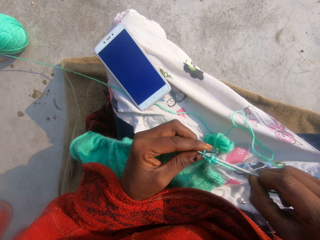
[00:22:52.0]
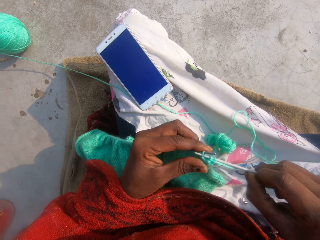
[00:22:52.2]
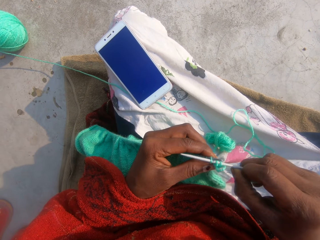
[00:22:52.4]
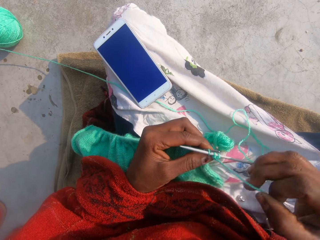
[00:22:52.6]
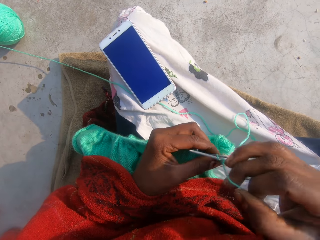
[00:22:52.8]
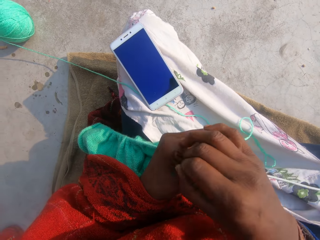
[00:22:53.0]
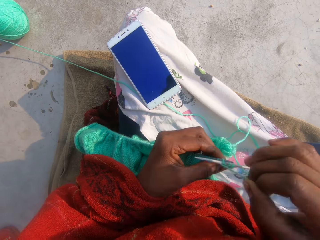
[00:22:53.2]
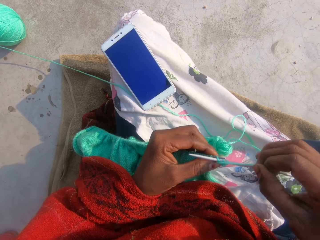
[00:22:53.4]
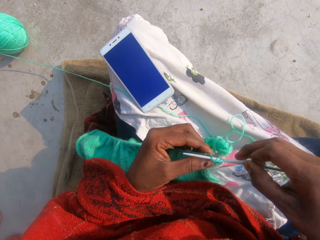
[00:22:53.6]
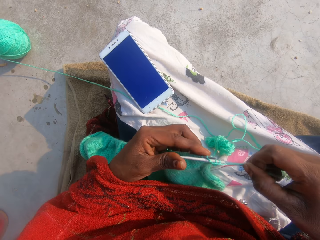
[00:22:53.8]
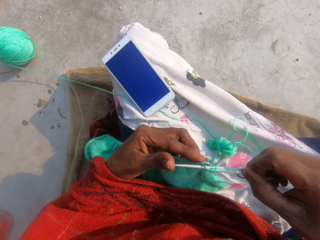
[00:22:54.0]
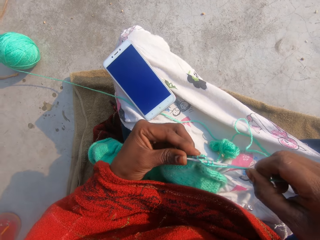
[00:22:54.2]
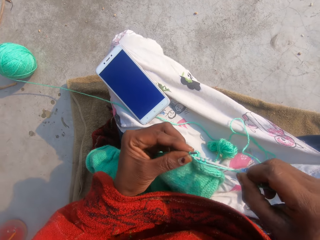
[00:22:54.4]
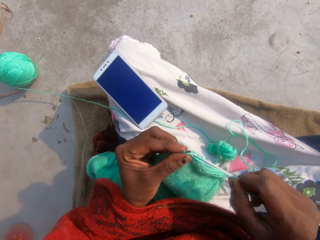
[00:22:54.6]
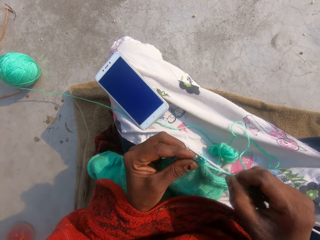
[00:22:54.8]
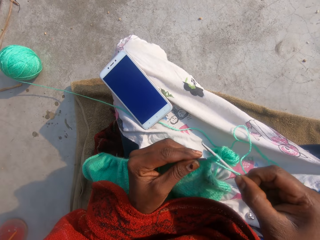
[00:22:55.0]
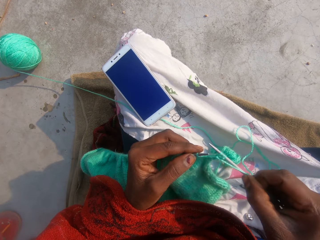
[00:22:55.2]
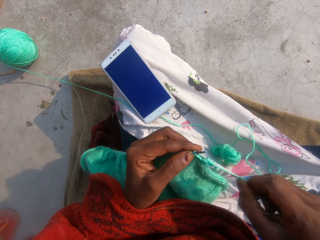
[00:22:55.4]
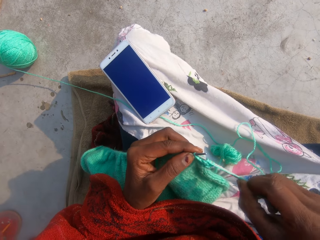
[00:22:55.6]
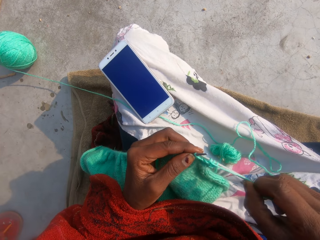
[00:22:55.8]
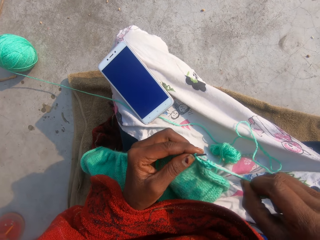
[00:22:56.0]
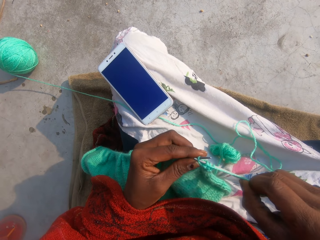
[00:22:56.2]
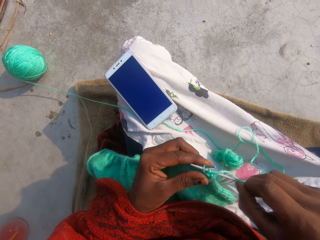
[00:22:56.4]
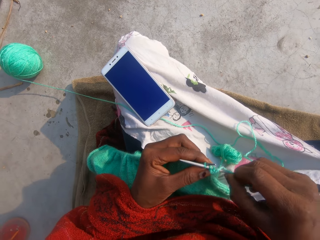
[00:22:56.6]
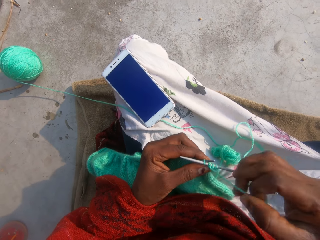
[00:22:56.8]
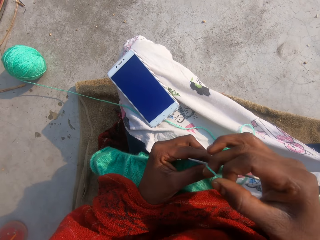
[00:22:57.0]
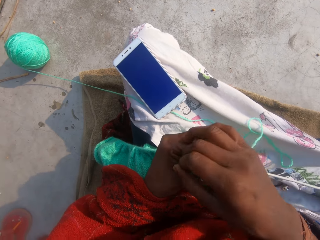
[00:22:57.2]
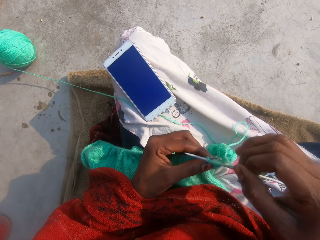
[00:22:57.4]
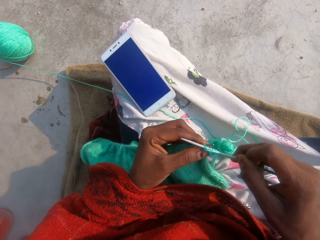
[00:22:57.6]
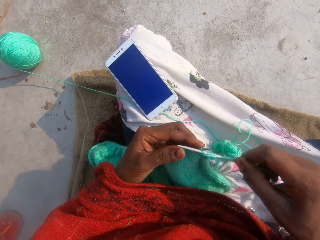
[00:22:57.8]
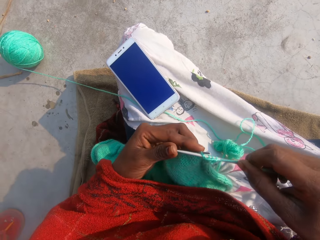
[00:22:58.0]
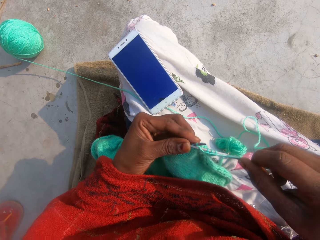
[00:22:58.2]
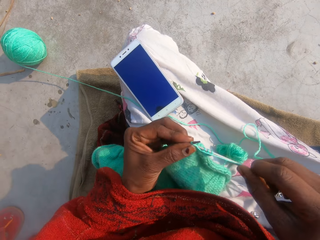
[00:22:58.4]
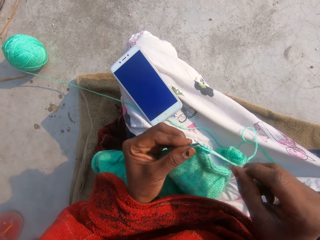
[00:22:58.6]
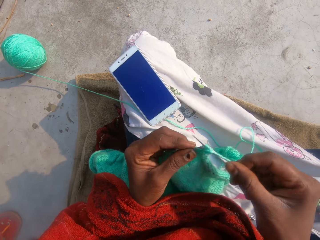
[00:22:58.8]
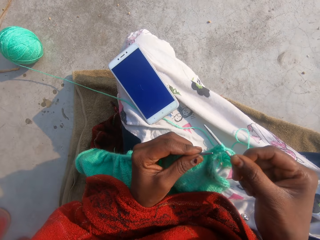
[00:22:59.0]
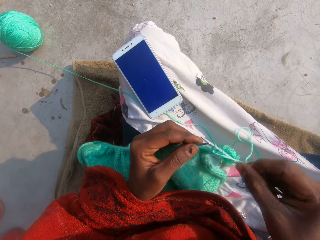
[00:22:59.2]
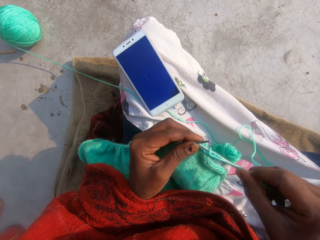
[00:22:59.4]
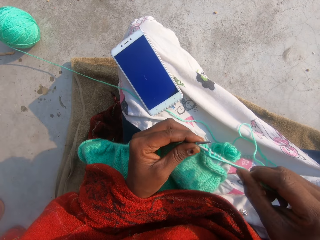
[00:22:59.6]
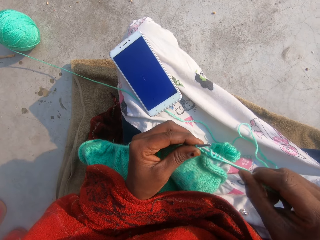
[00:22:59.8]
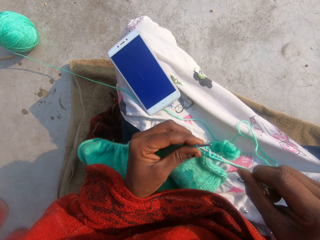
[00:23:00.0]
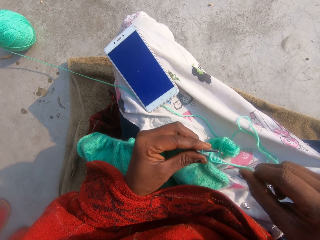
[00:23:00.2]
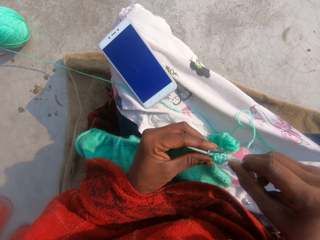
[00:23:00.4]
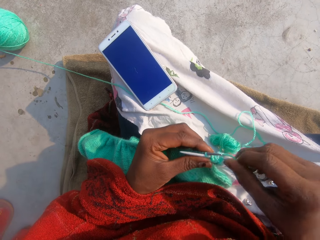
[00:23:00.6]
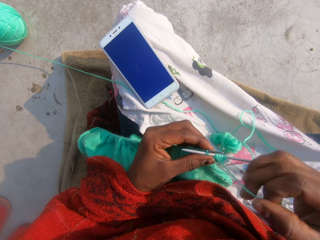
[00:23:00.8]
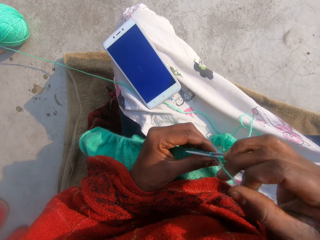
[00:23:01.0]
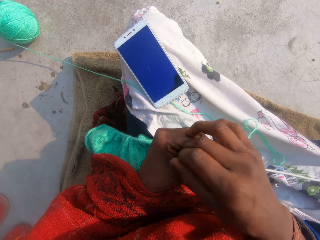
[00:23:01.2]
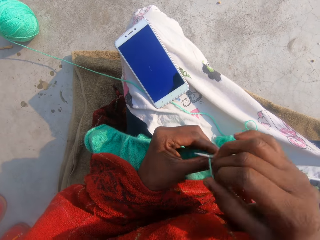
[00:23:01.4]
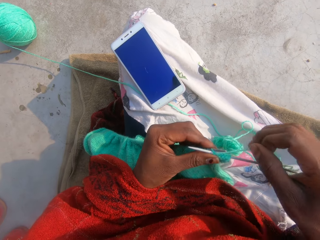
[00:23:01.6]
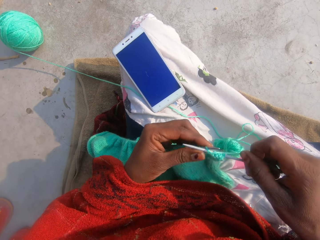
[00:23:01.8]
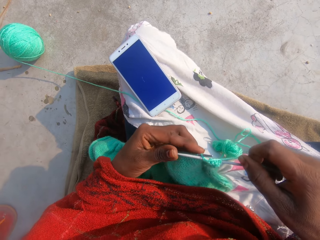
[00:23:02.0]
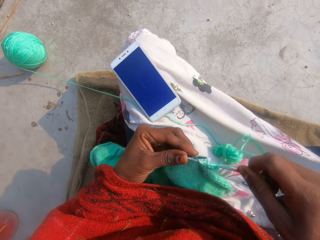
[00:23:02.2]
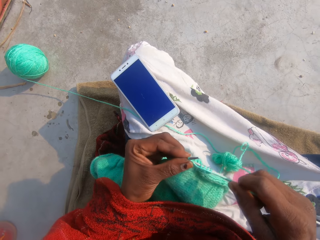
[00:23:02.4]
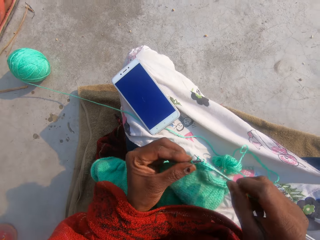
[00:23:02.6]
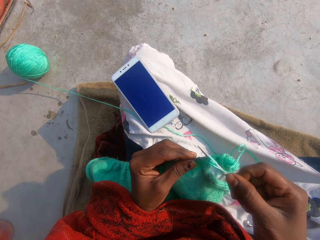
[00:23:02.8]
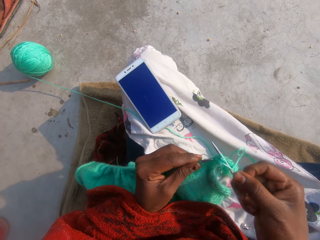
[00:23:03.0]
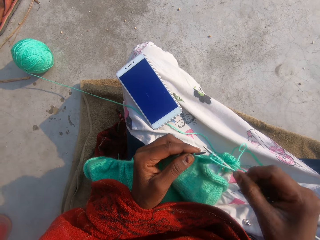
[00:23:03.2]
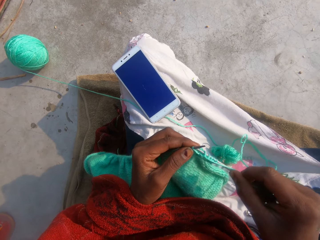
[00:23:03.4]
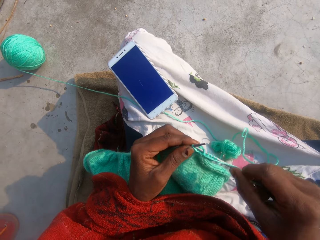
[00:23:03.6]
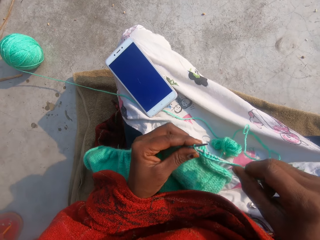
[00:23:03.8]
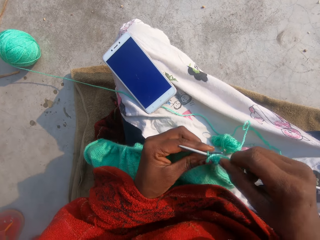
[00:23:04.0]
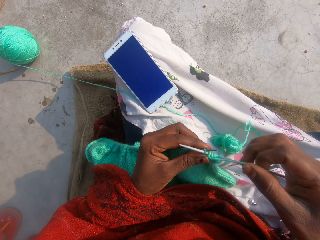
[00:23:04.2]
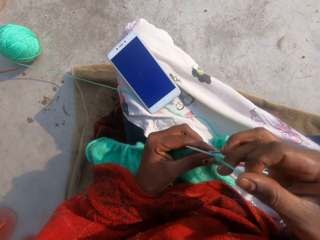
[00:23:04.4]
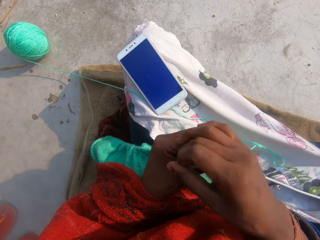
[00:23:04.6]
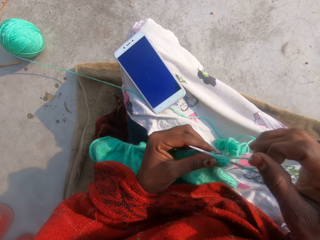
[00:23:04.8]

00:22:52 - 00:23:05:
The camera wearer coils a knitting thread on a knitting needle. They knit a piece of fabric with the knitting needle. They coil the knitting thread on the knitting needle. They knit the piece of fabric with the knitting needle. They coil the knitting thread on the knitting needle. They knit the piece of fabric with the knitting needle.

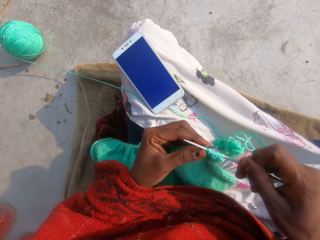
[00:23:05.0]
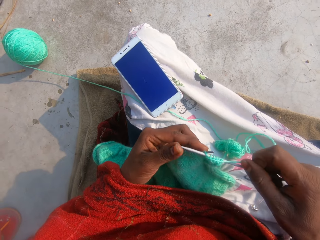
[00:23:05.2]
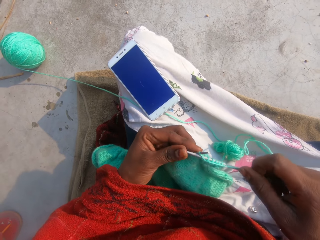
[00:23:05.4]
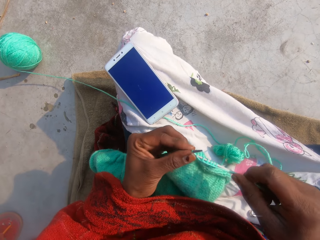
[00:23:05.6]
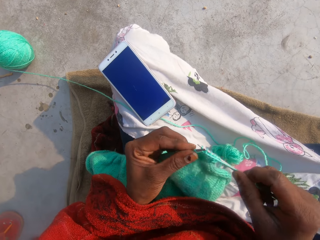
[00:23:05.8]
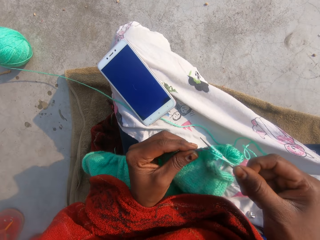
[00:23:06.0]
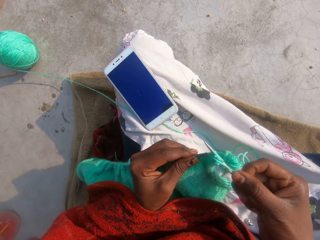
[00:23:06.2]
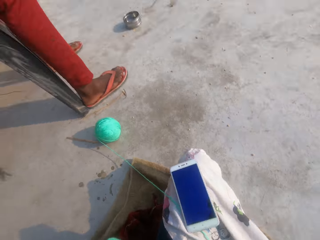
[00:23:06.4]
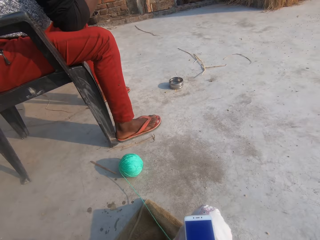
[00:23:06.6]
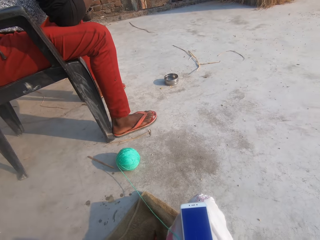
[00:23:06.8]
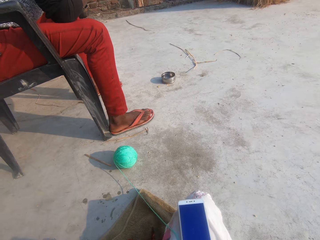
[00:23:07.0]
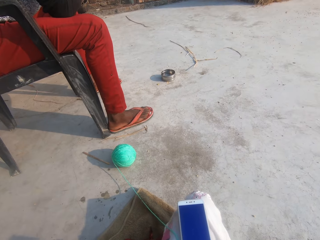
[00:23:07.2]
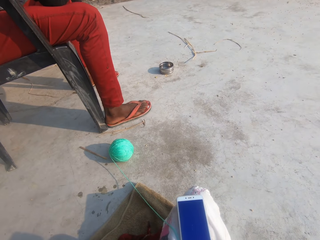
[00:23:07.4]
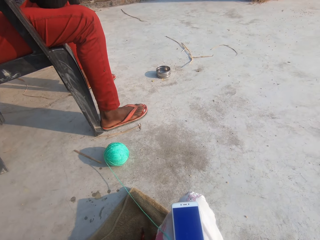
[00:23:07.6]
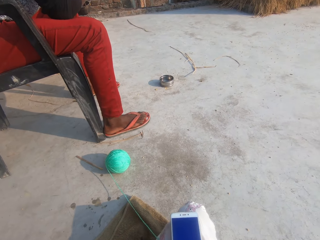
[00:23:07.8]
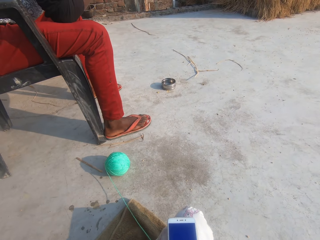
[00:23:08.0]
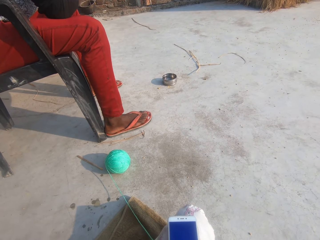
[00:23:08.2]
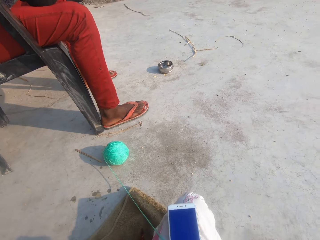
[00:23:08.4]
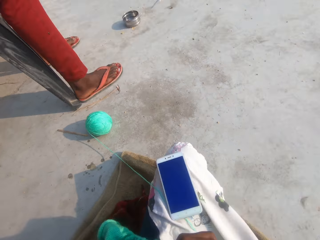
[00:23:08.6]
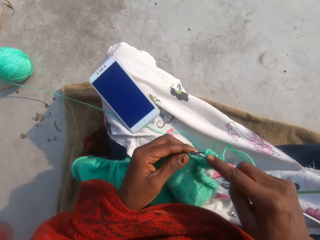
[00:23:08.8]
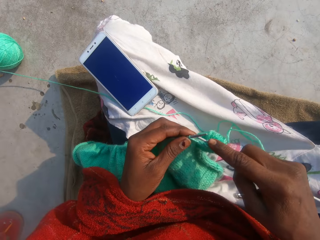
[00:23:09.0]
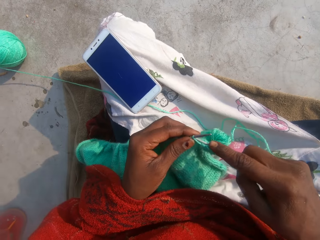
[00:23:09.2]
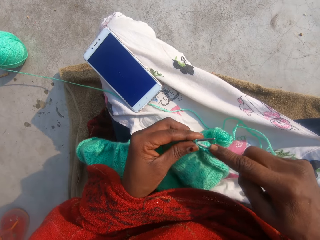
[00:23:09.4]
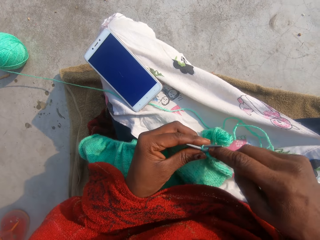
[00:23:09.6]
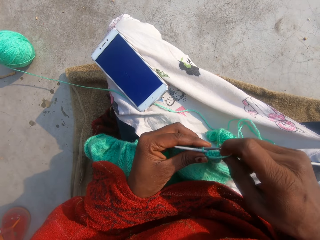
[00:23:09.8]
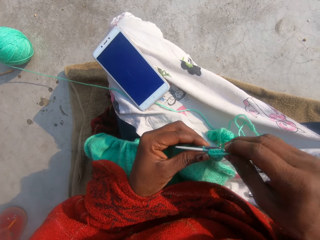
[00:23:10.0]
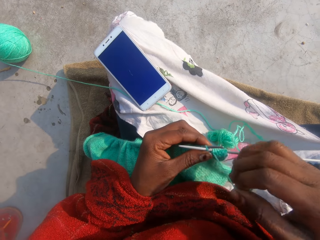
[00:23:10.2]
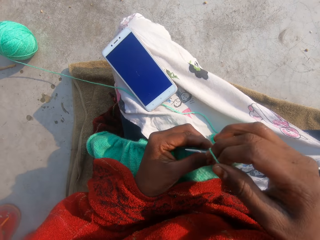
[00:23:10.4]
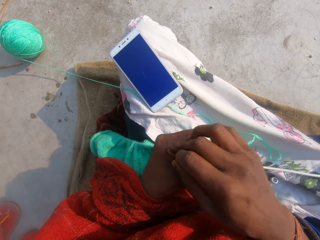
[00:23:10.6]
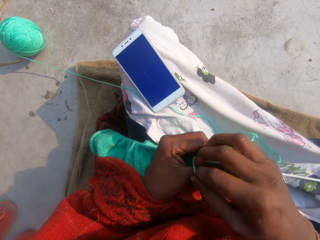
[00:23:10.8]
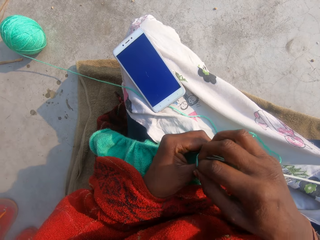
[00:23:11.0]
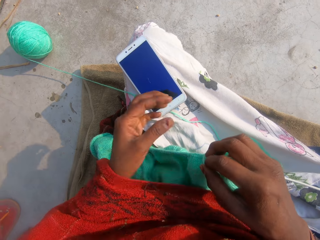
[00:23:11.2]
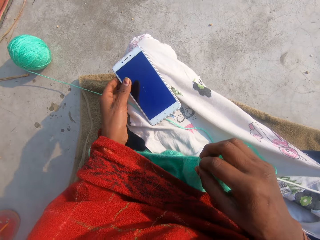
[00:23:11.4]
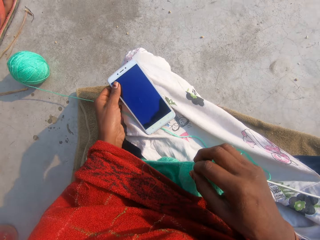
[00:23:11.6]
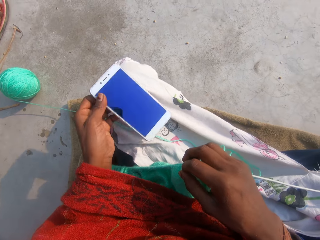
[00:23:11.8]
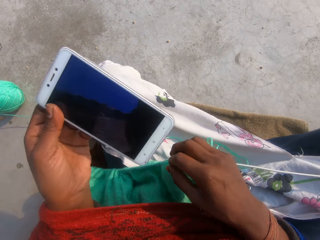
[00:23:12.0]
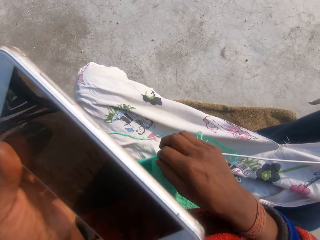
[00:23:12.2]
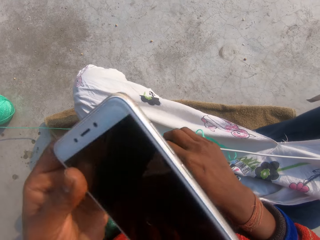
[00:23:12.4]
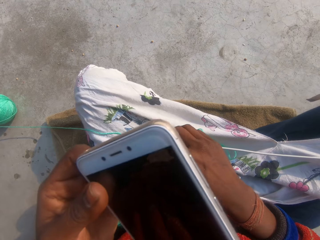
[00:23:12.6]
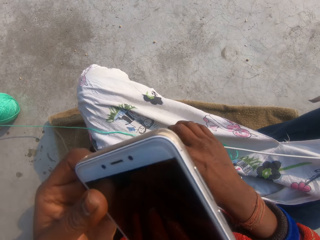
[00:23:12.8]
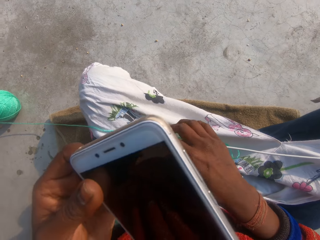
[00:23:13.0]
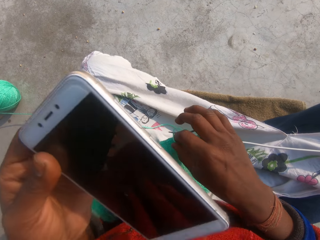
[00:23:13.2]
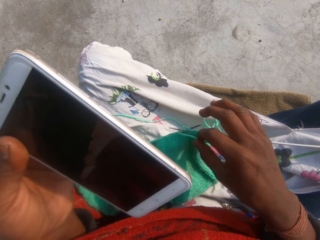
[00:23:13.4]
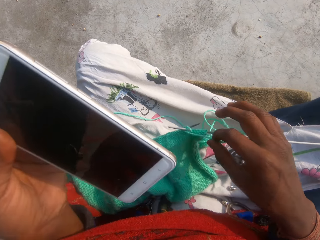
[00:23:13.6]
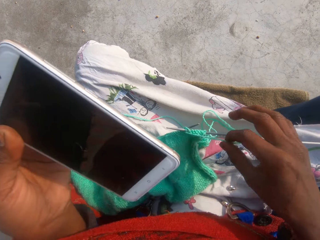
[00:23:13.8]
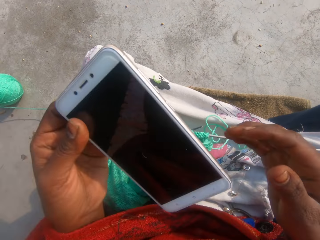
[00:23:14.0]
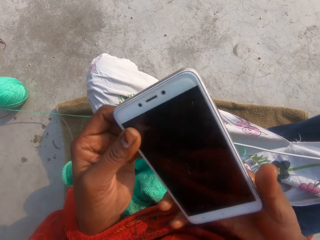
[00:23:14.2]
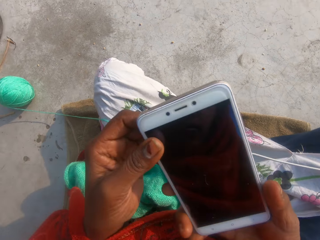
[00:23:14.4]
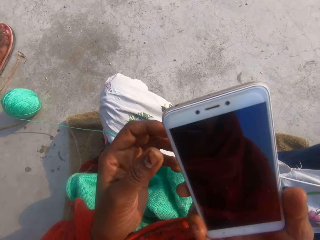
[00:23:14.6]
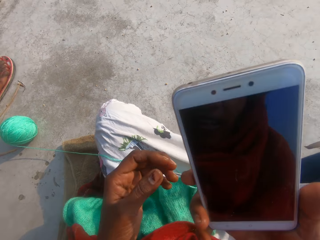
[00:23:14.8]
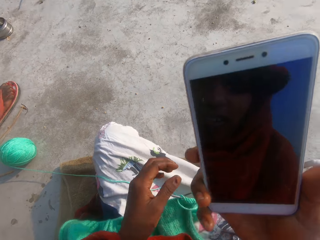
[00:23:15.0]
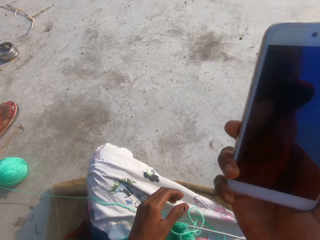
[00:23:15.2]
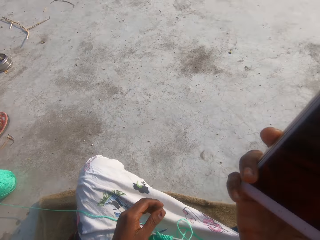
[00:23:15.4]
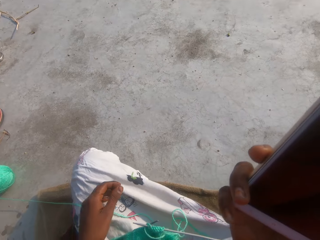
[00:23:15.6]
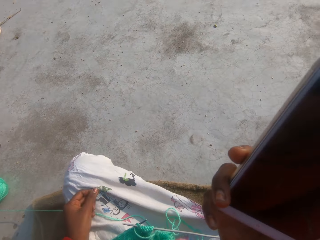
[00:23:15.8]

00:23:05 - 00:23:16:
The camera wearer coils a knitting thread on a knitting needle. She knits a piece of fabric with the knitting needle. She looks around a verandah. She knits the piece of fabric with the knitting needle. She coils the knitting thread on the knitting needle. She picks the phone from her lap with her left hand. She holds the phone with a hand. She drops the yarn in her right hand. She passes the phone from her left hand to her right hand.
